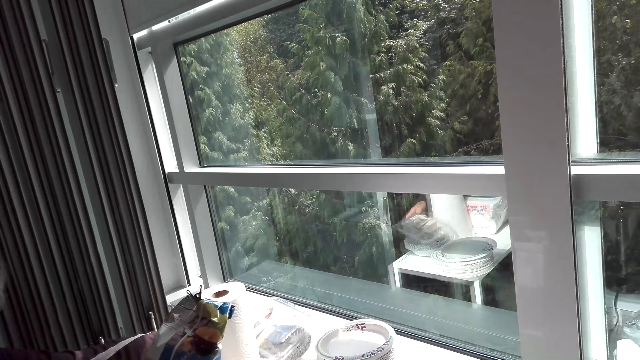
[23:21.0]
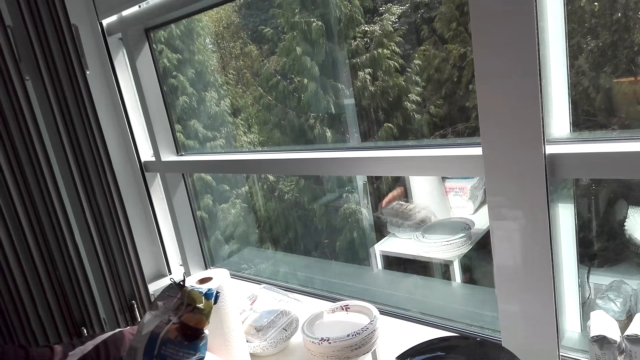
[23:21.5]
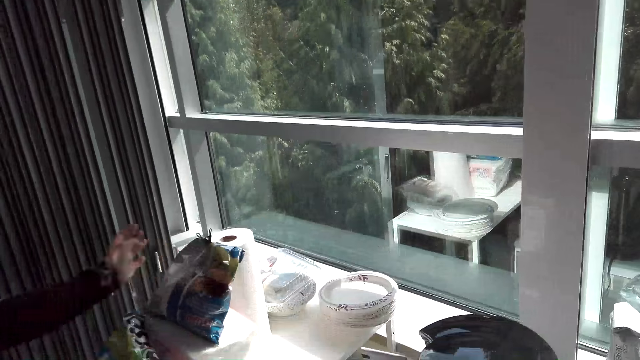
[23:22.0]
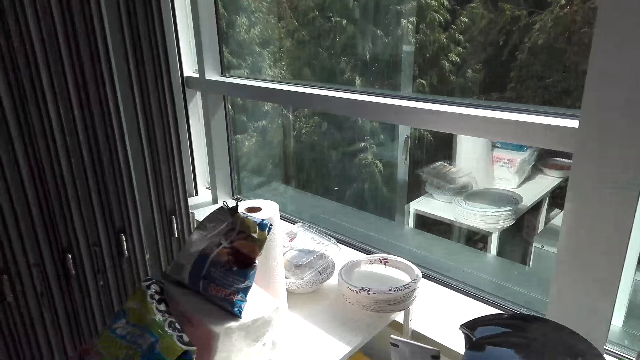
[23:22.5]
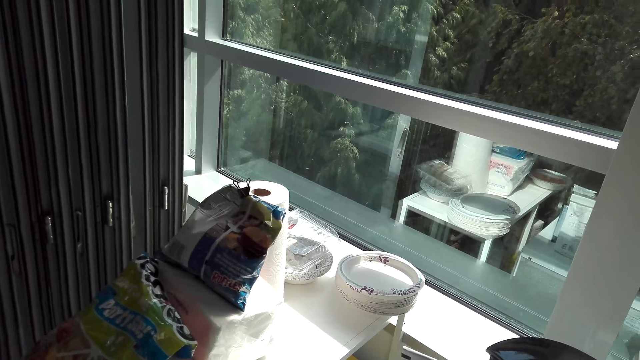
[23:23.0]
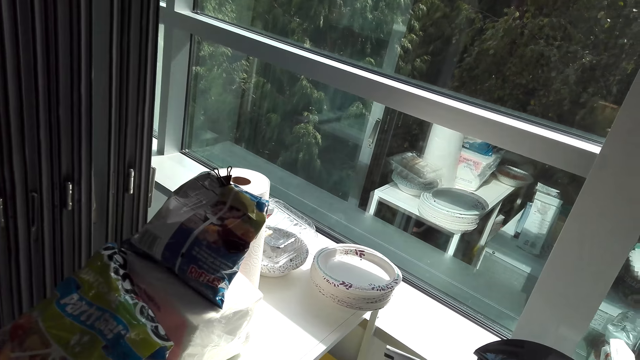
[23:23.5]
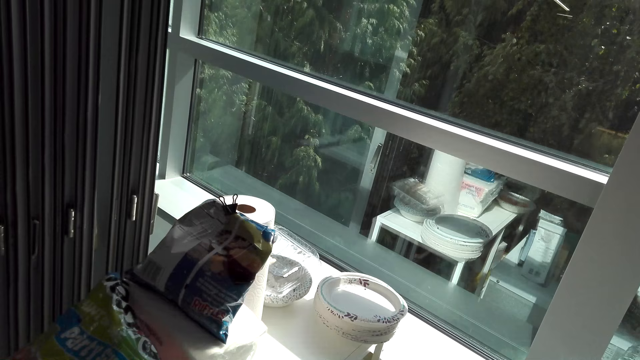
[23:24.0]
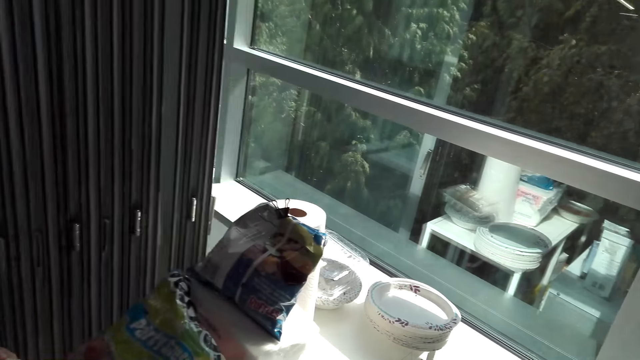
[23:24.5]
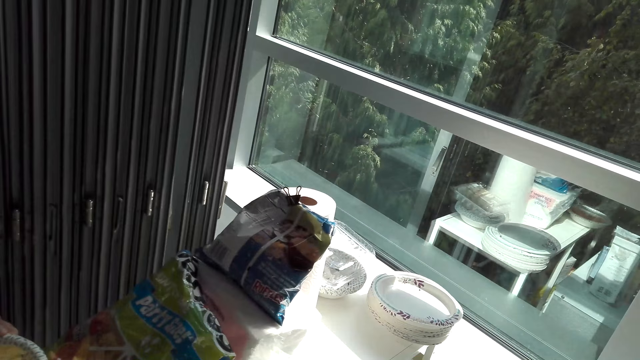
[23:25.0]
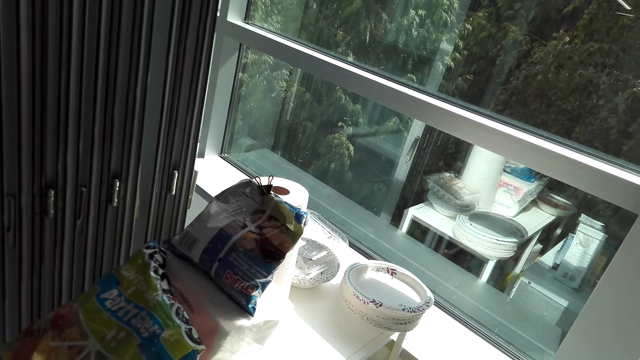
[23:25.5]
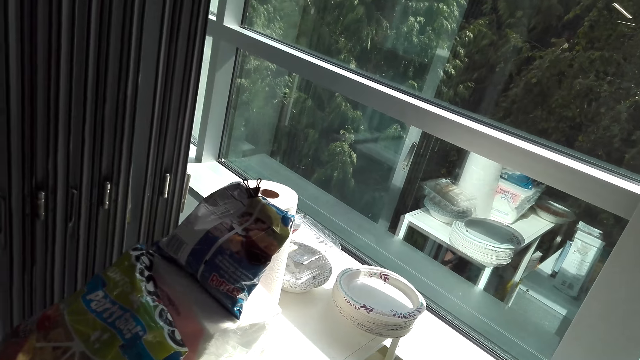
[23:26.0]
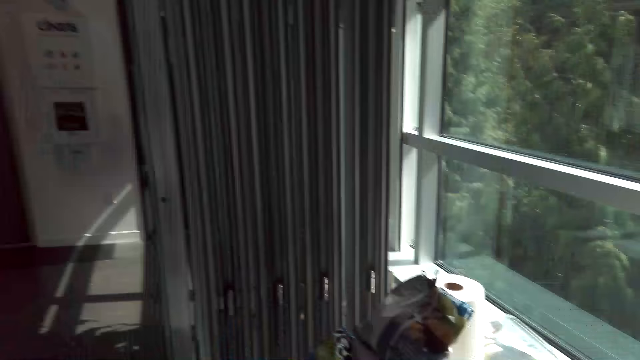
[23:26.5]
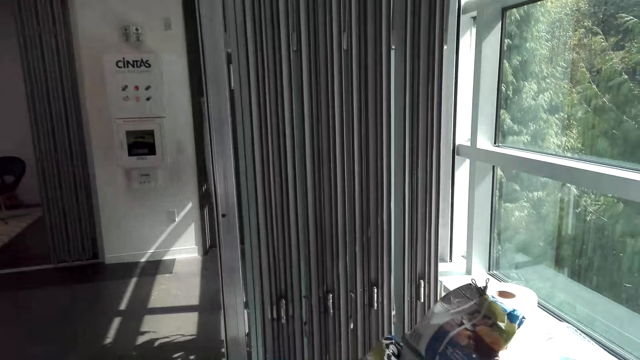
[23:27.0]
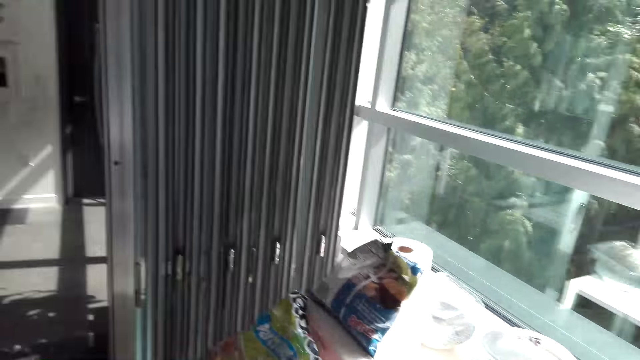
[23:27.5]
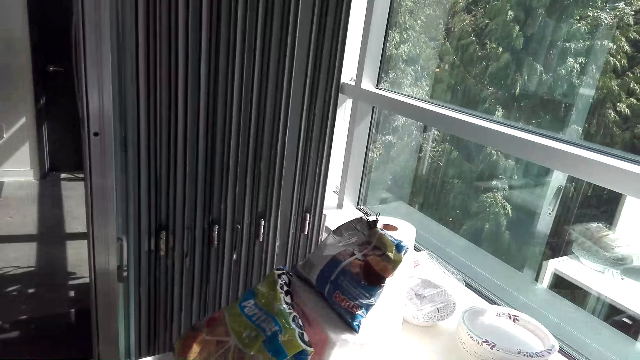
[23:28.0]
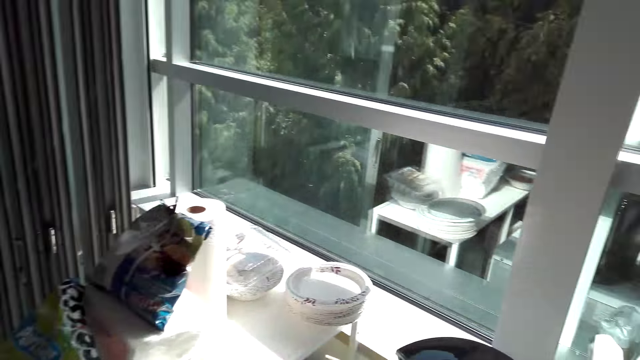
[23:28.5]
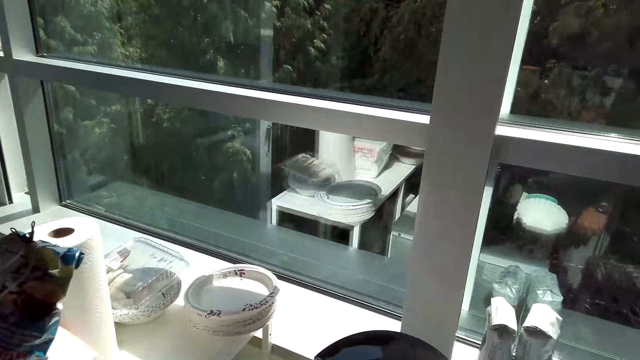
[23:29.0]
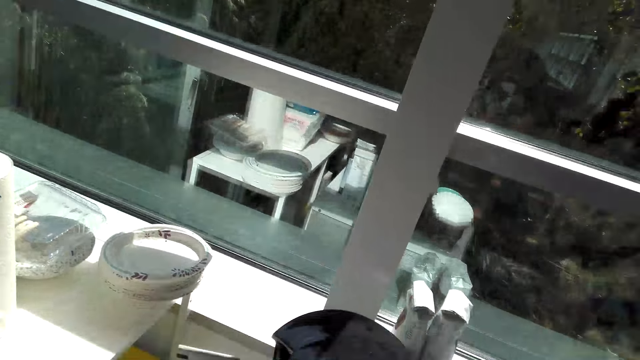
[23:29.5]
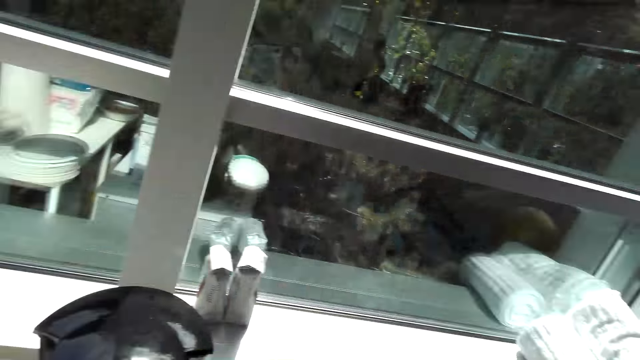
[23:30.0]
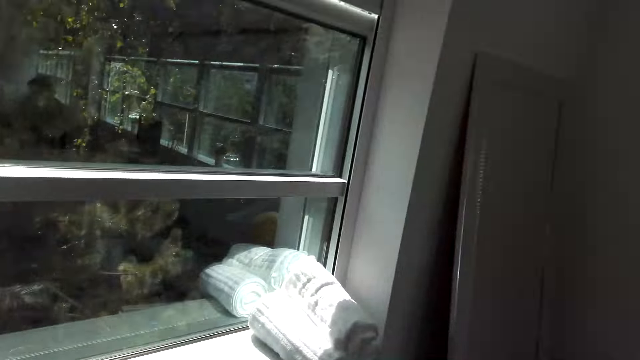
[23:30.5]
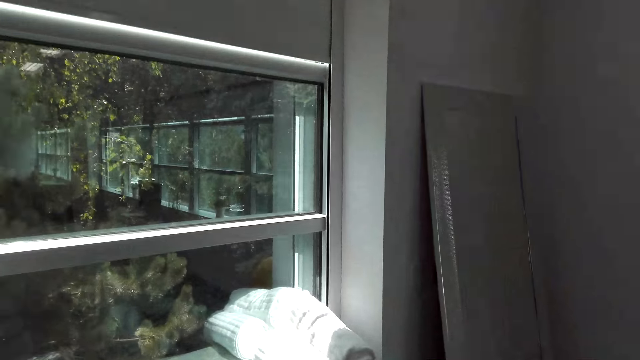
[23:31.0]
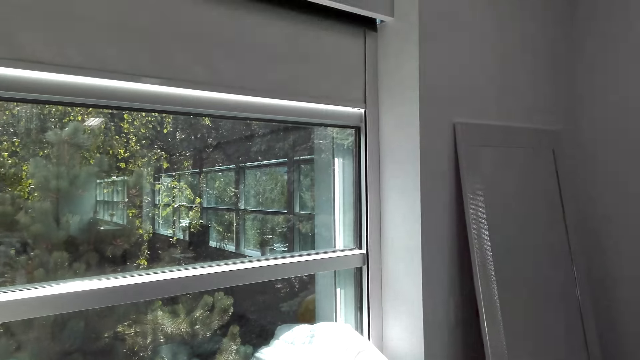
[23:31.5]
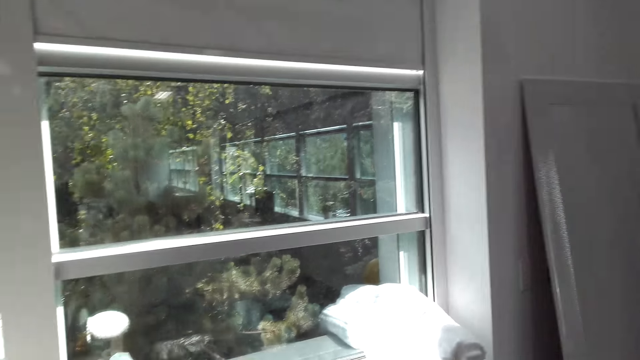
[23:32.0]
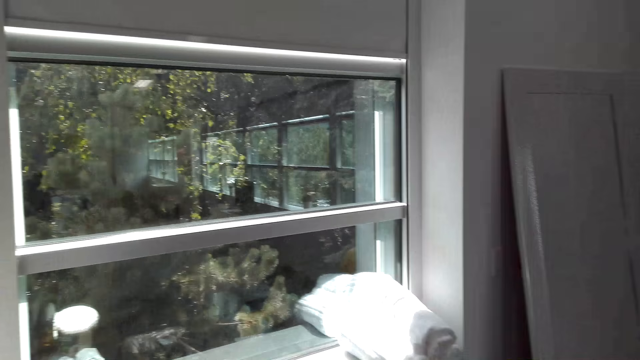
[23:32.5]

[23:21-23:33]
A lady places the food container. The camera wearer looks around the apartment.

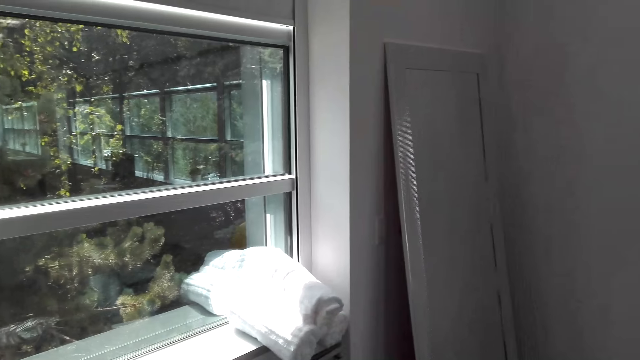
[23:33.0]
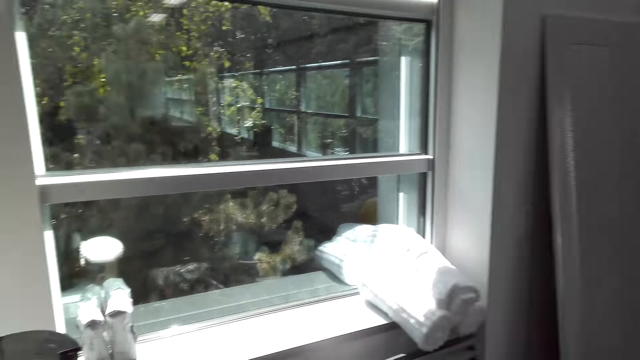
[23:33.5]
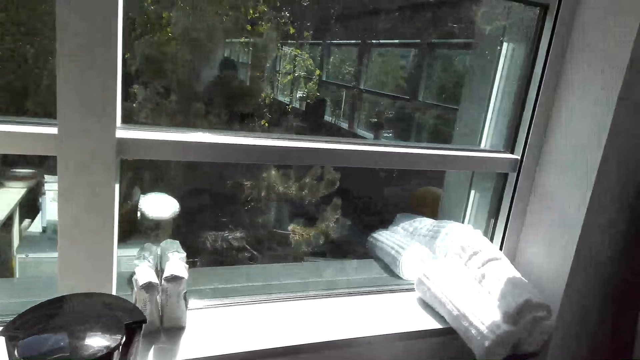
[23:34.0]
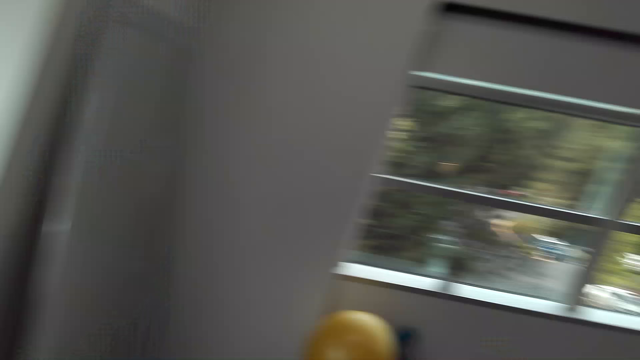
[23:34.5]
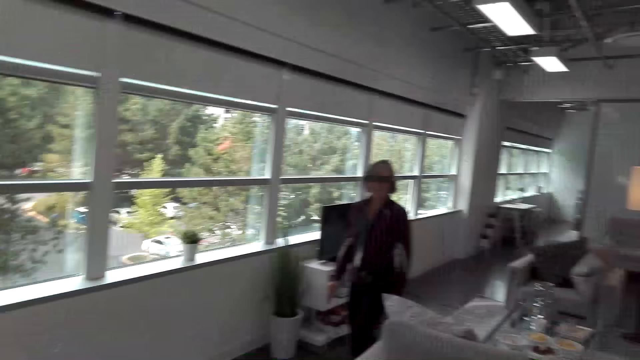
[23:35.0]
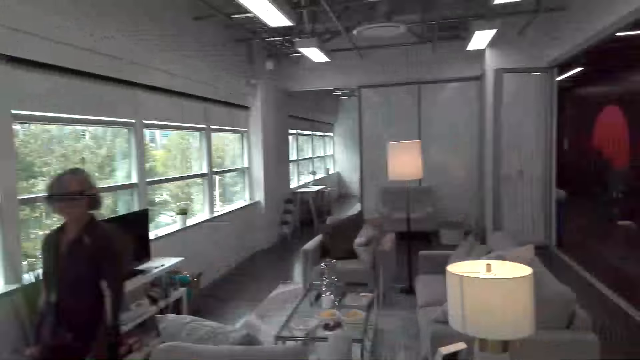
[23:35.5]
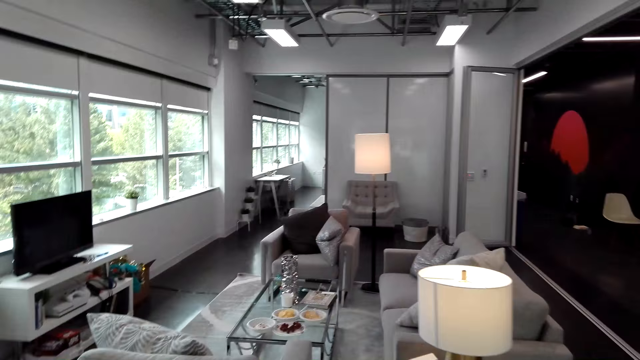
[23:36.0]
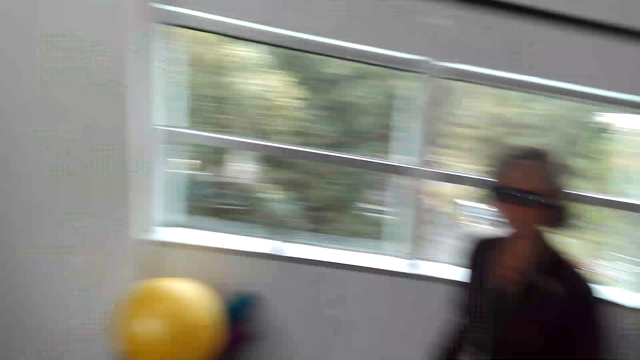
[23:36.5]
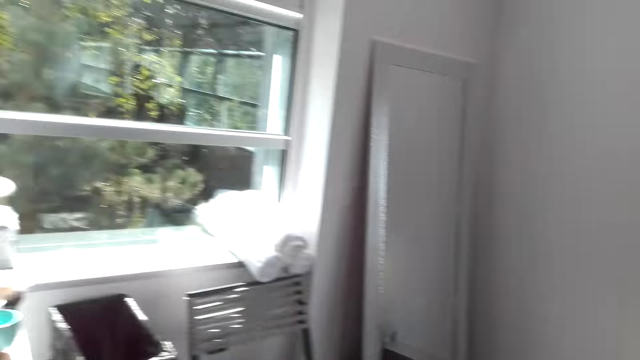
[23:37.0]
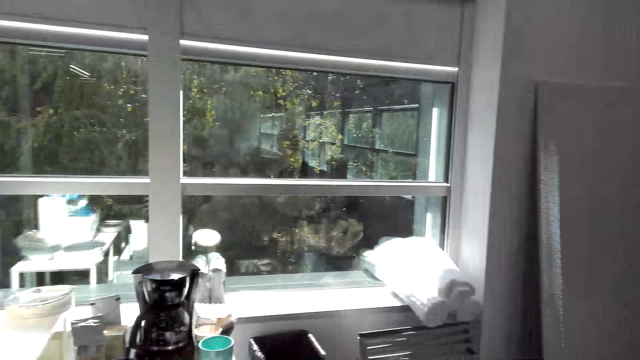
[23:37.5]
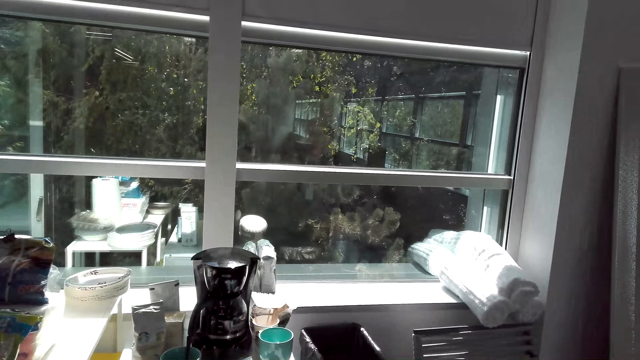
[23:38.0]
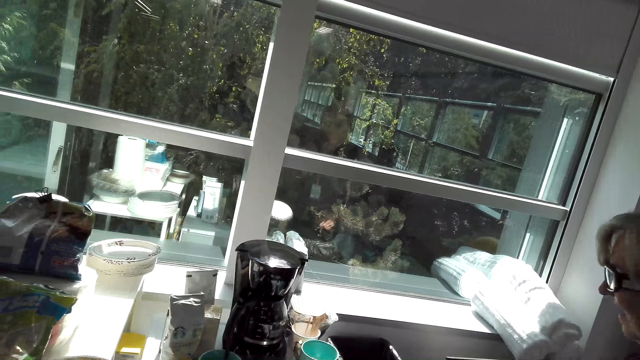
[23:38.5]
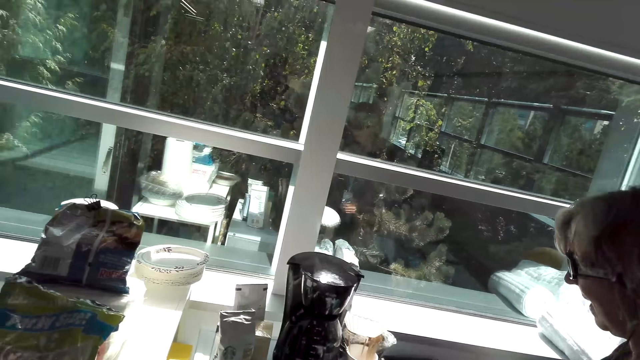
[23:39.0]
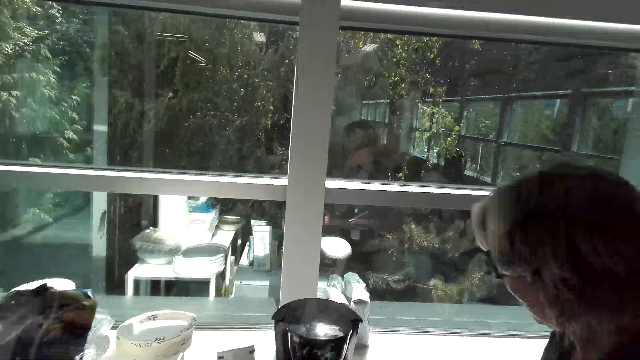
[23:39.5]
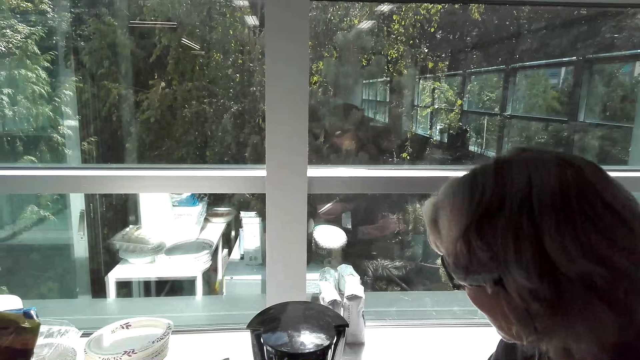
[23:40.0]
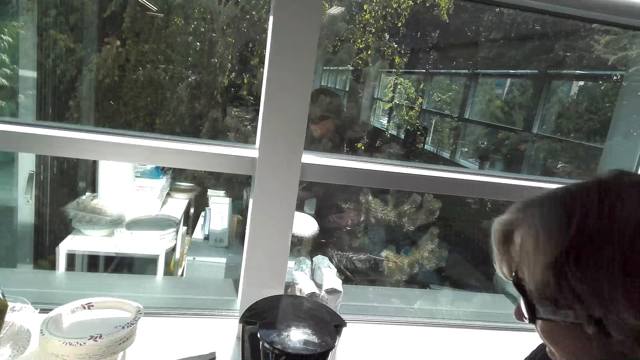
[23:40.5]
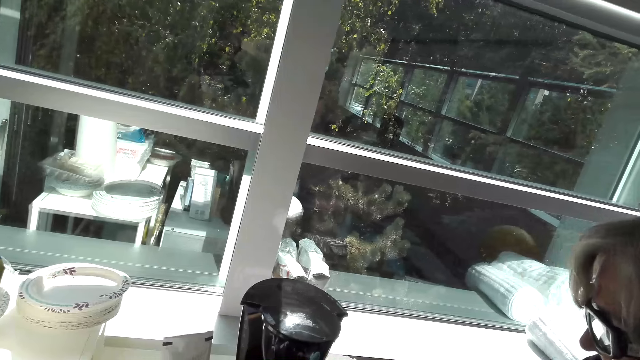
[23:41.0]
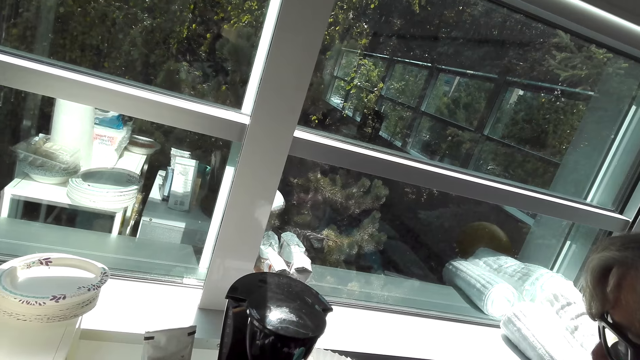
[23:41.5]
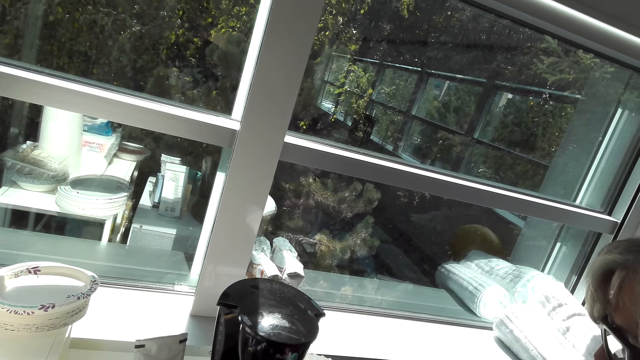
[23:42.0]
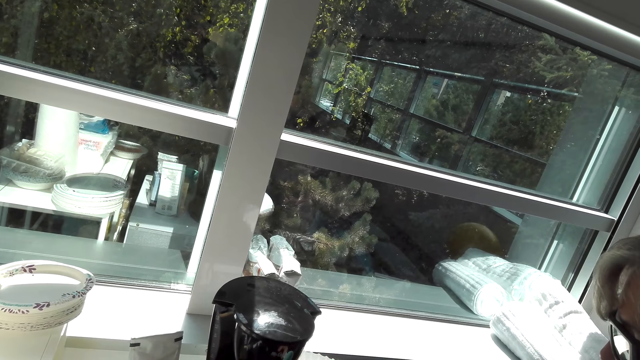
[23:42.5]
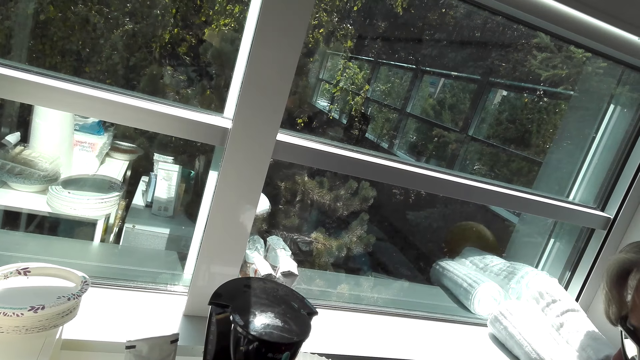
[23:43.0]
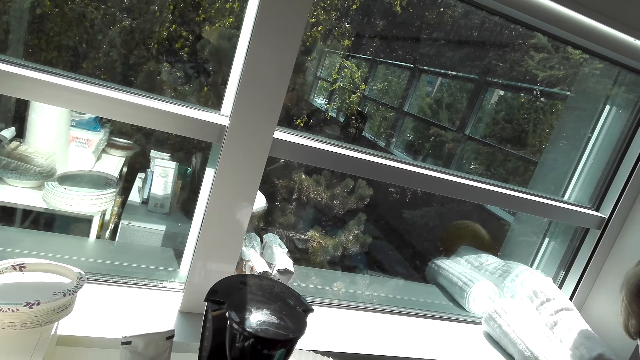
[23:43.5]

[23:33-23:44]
The camera wearer interacts with a lady.
